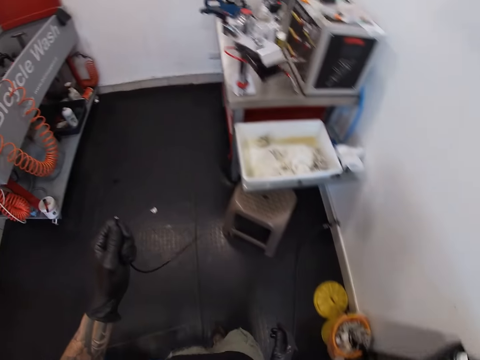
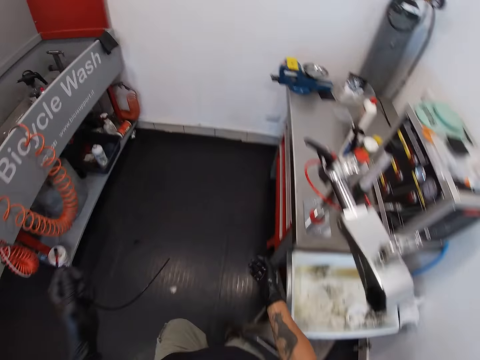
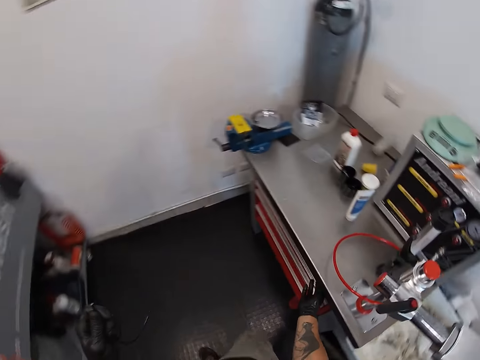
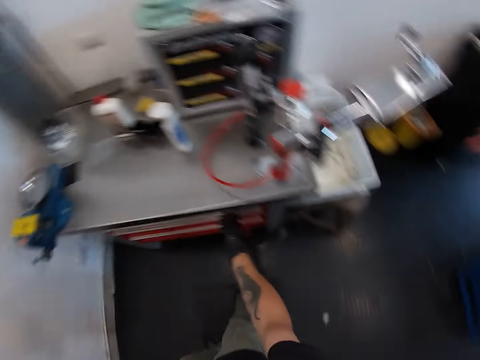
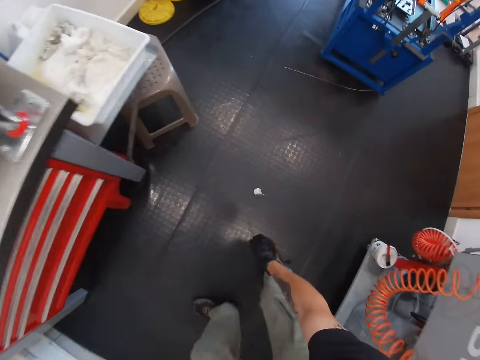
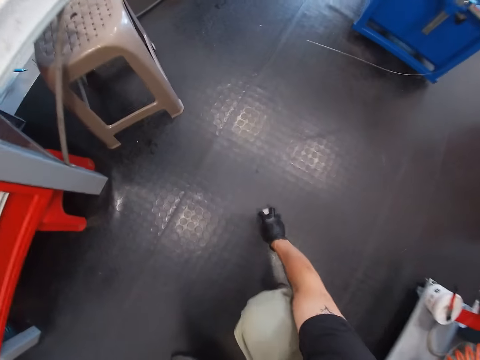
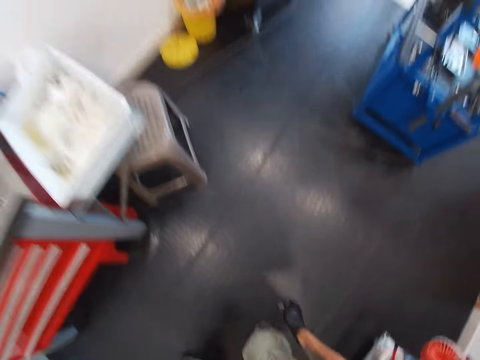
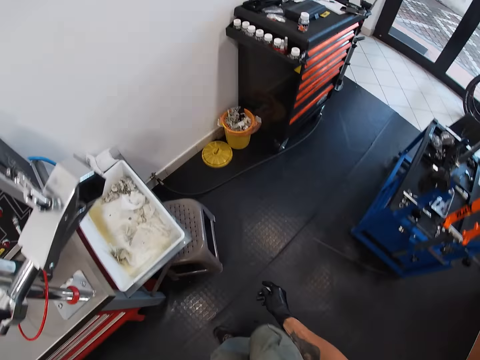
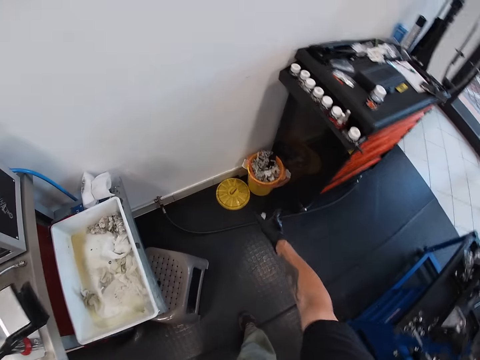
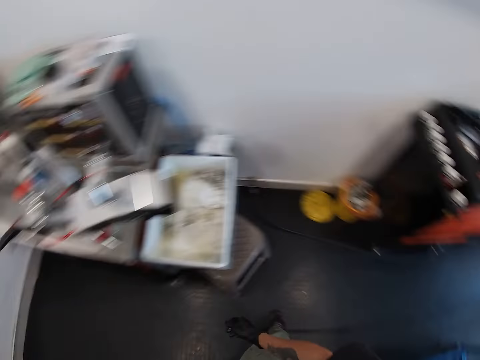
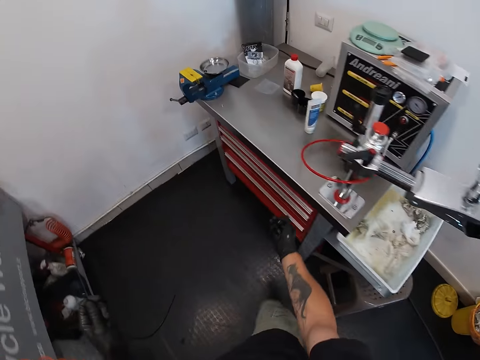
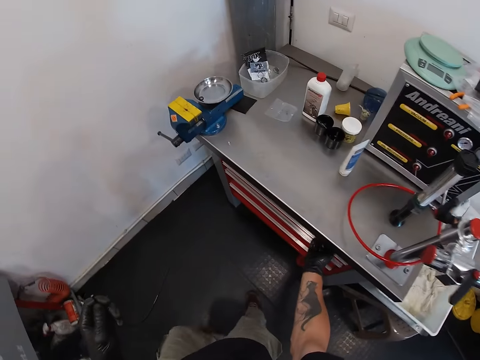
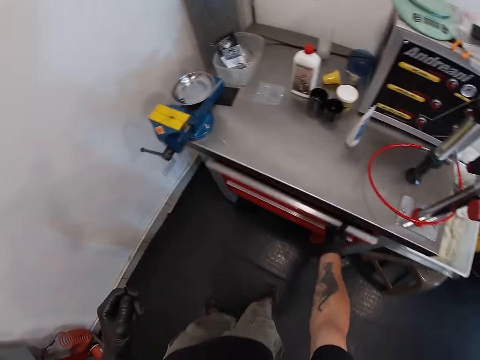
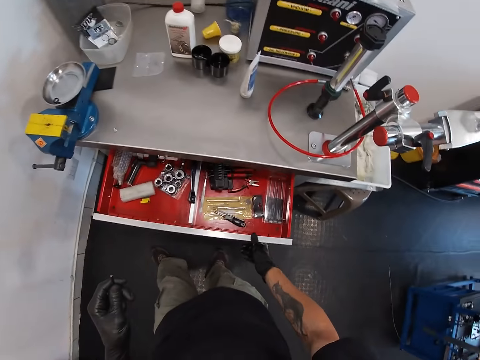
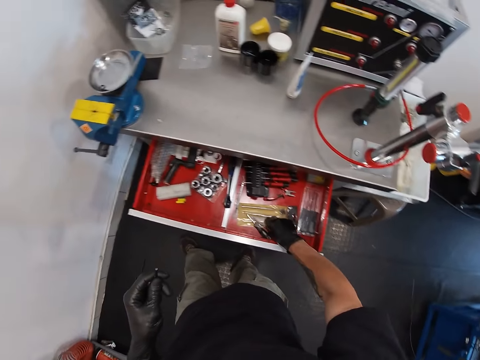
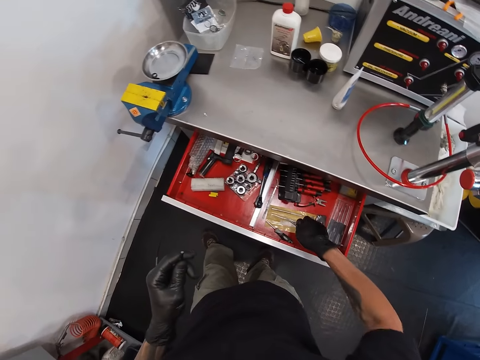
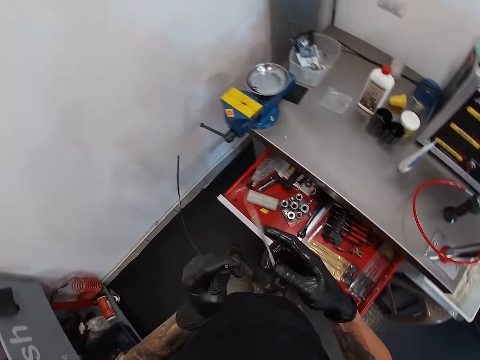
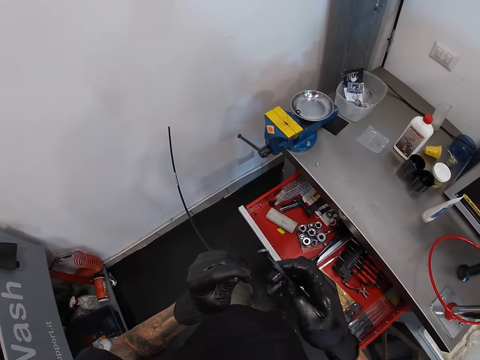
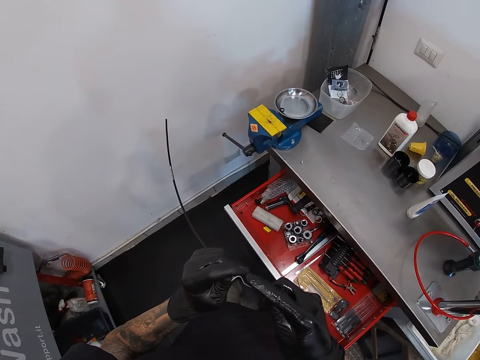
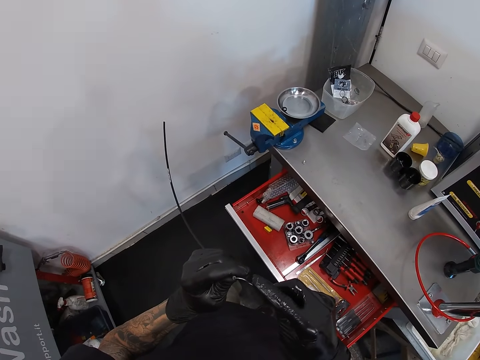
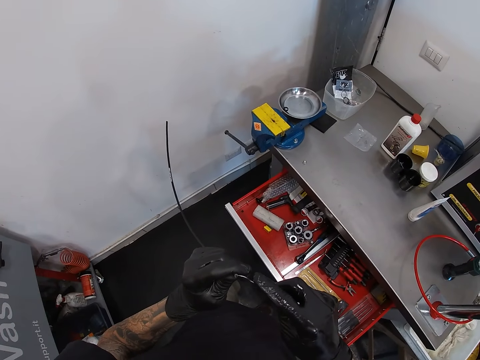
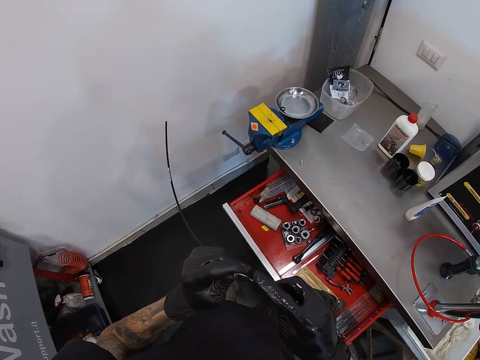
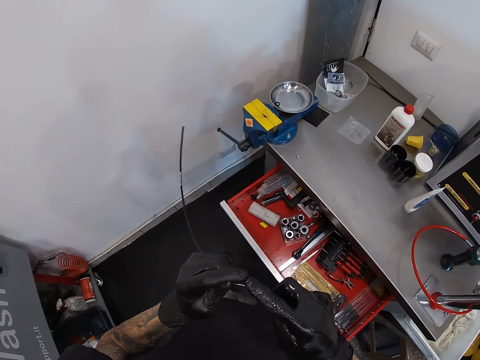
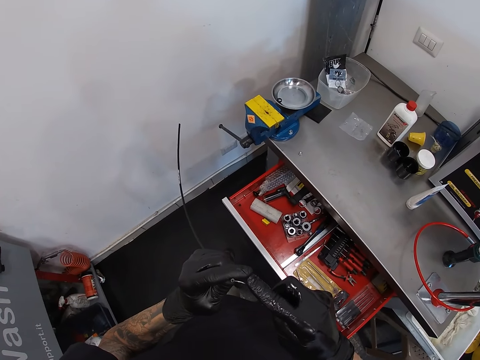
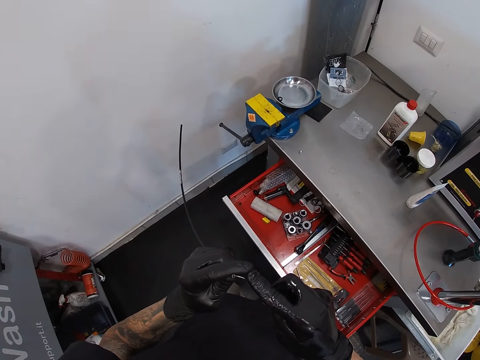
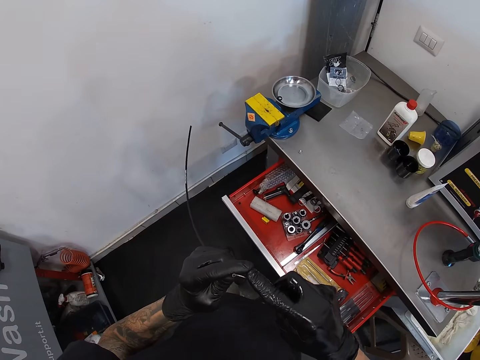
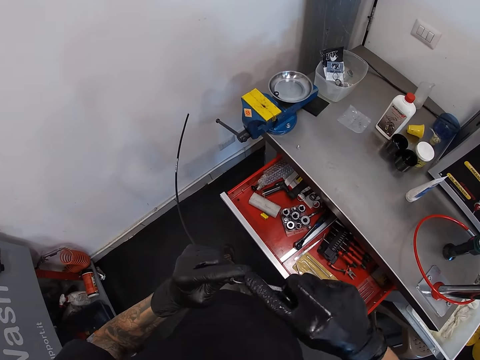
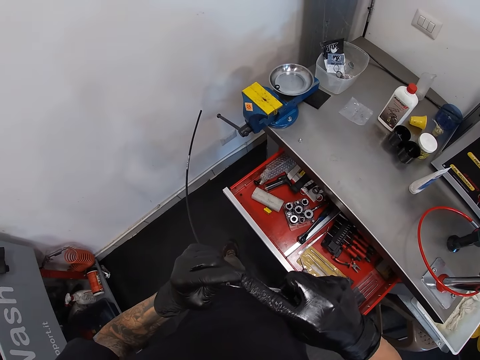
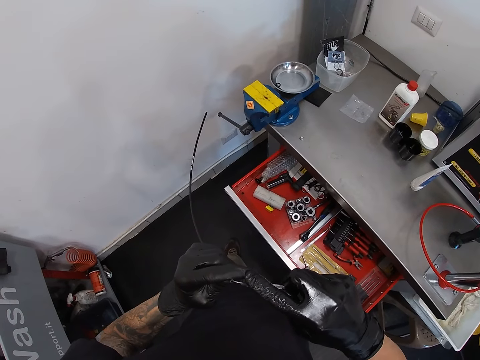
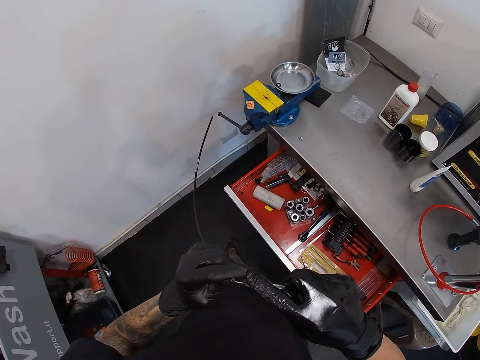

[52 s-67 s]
The camera wearer walks around. He touches a drawer with his right hand. He picks up a piece of paper from the floor with his right hand. He throws the piece of paper into the waste bin with his right hand. He opens the drawer with his right hand. He picks up a scriber or tool from the drawer with his right hand. He pokes the brake oil tube with the scriber in his right hand. He expands the cable ending with the tool.

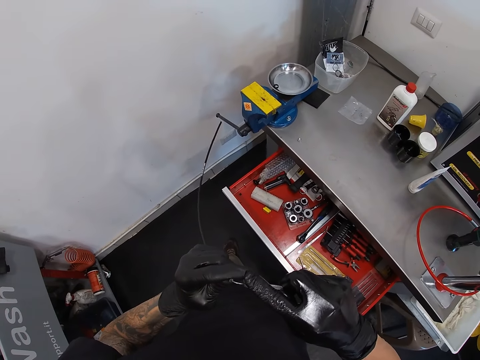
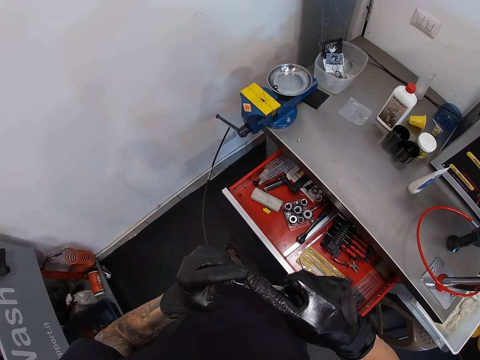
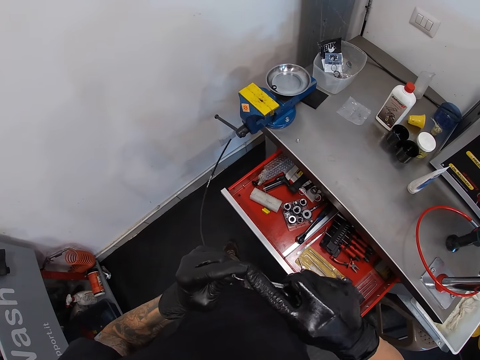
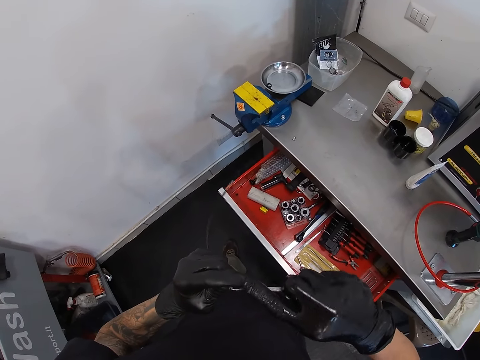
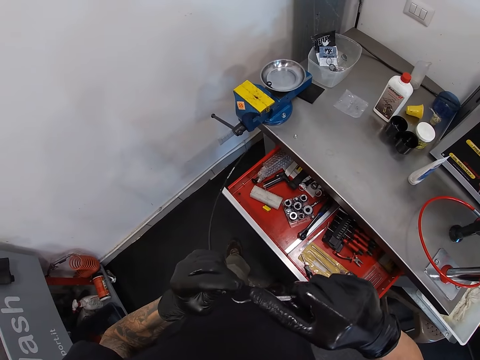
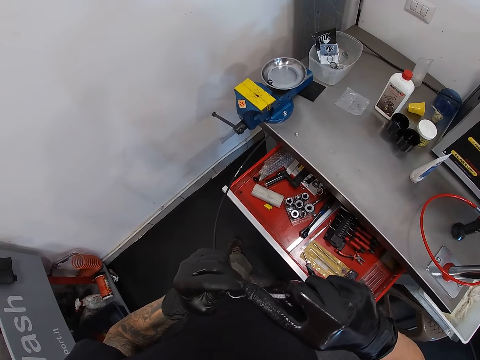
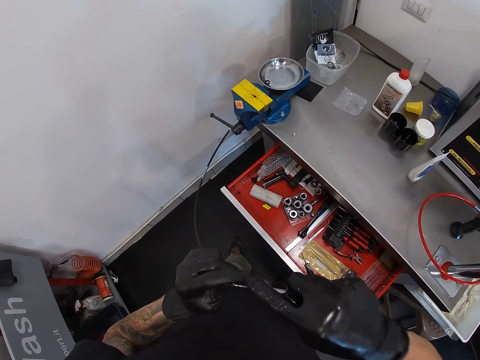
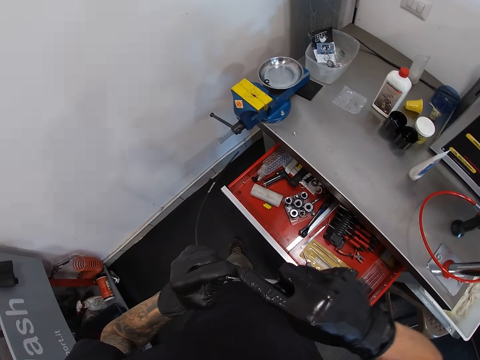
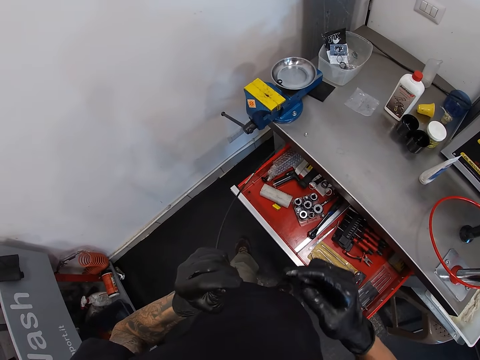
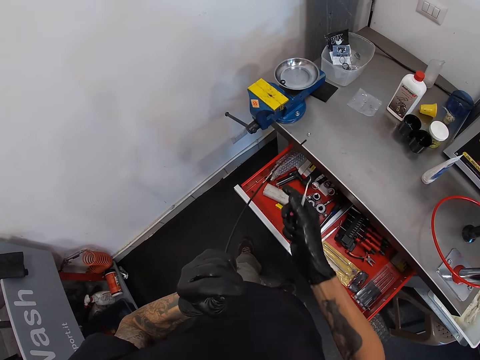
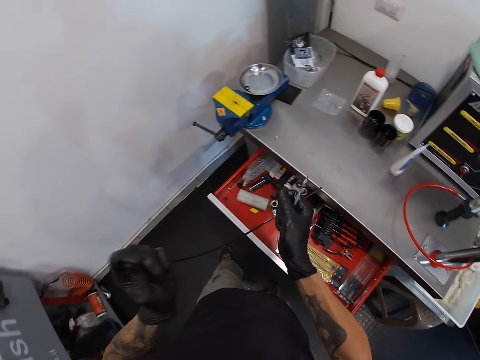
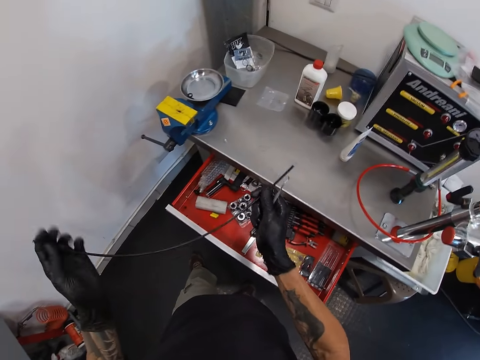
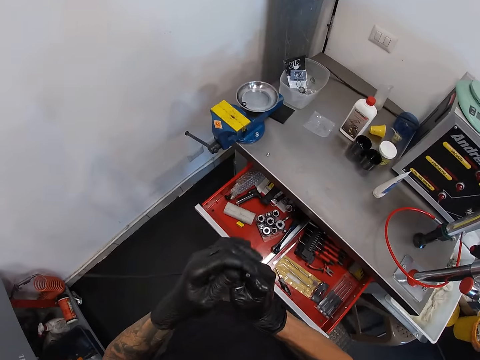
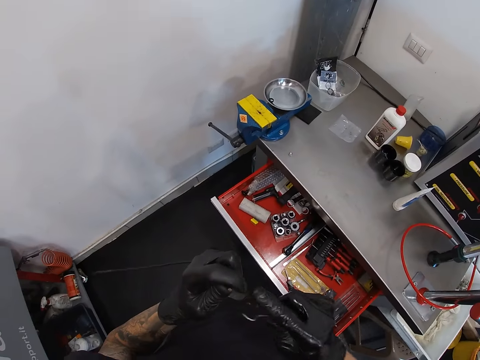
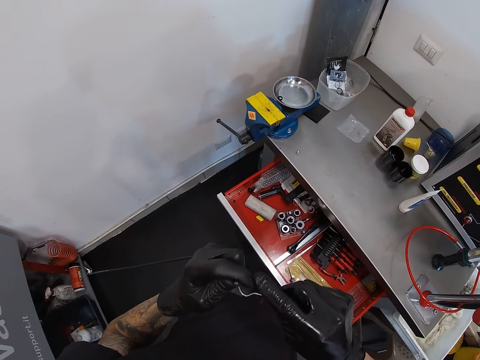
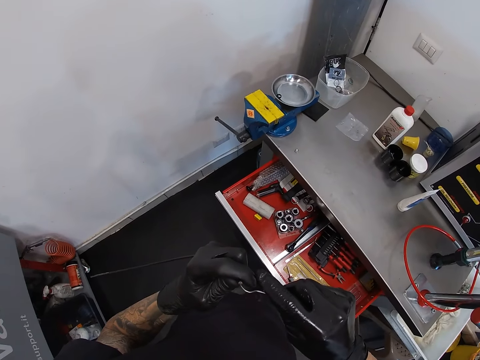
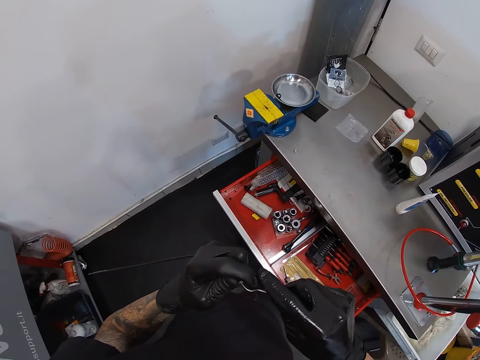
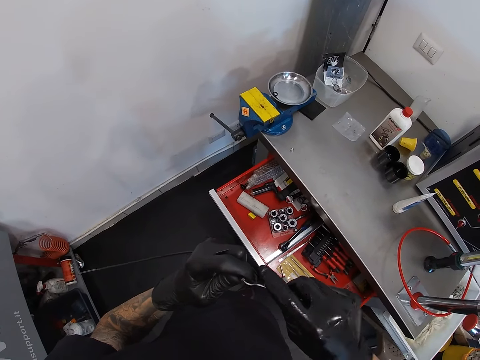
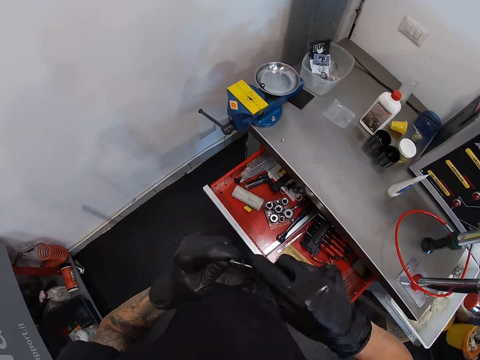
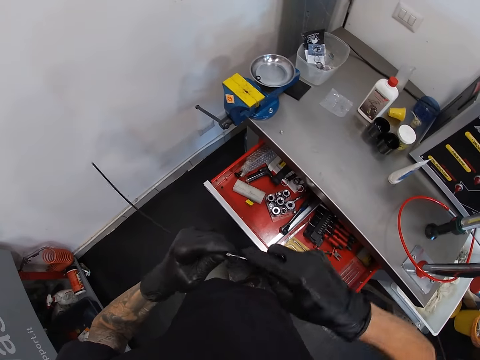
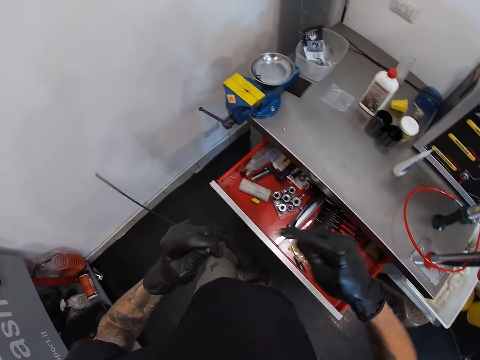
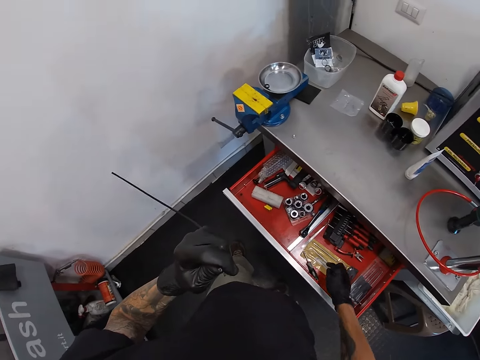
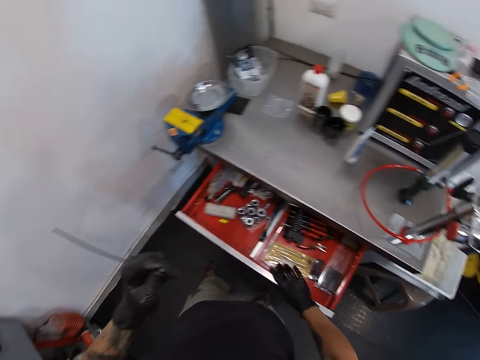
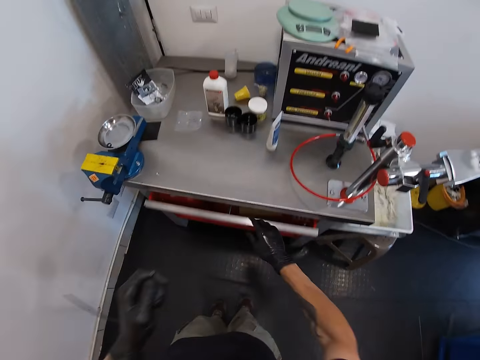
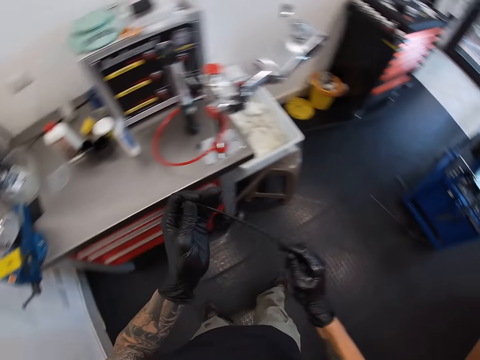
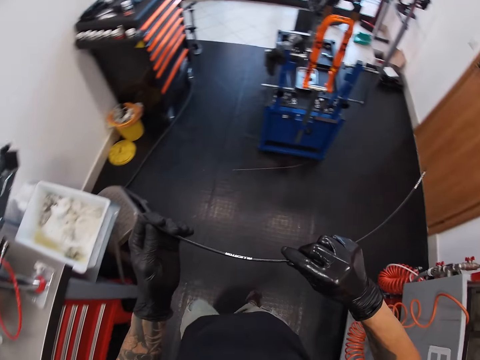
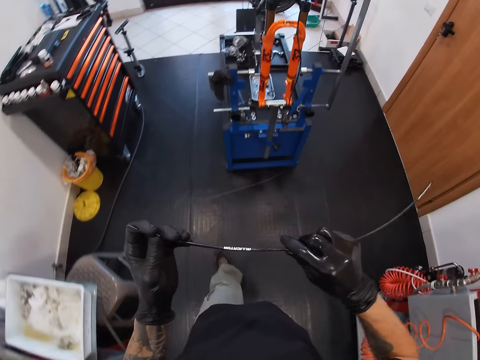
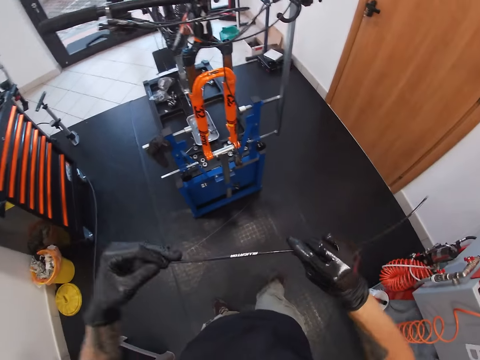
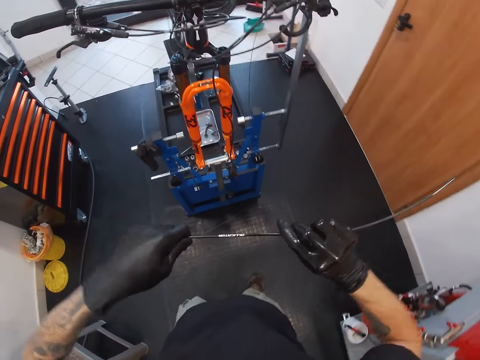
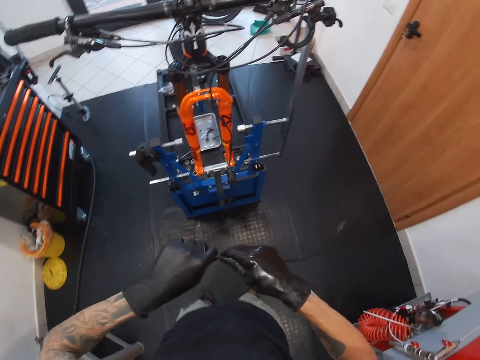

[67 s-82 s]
The camera wearer turns over the brake oil tube in his hands. He pokes the brake oil tube with the scriber in his right hand. He drops the scriber in the drawer with his right hand. He closes the drawer with his right hand. He walks around.
